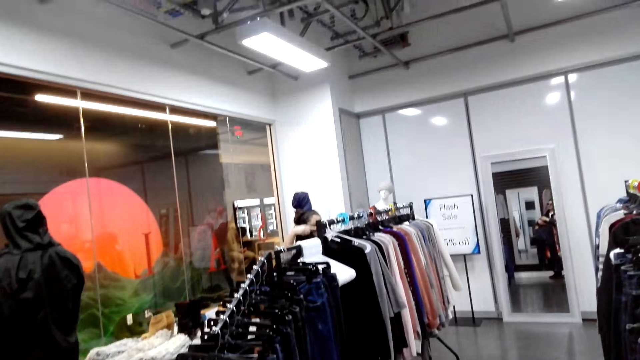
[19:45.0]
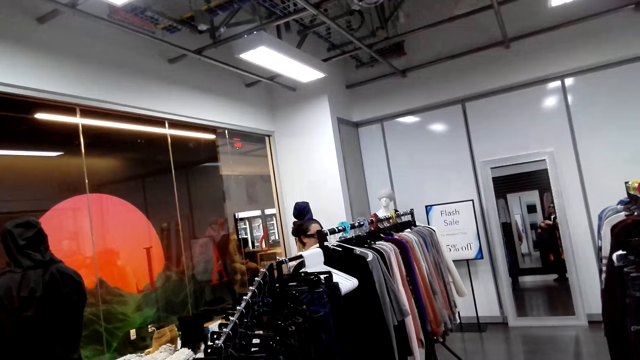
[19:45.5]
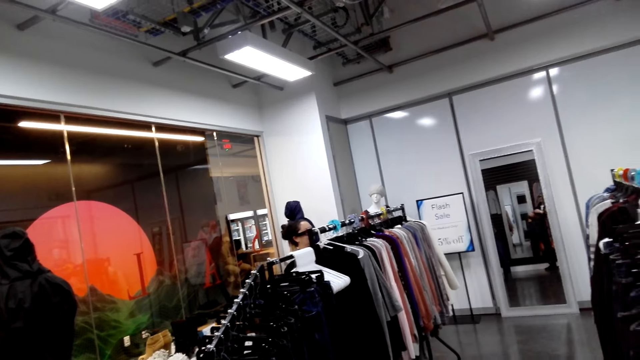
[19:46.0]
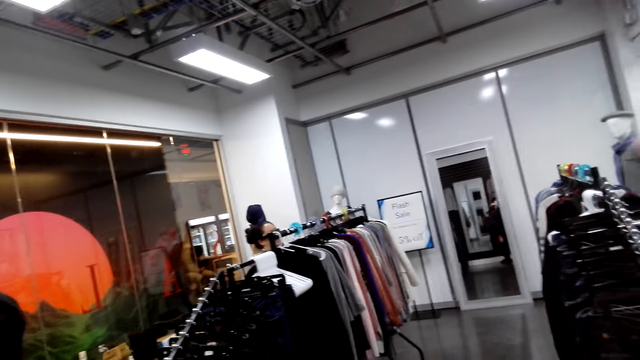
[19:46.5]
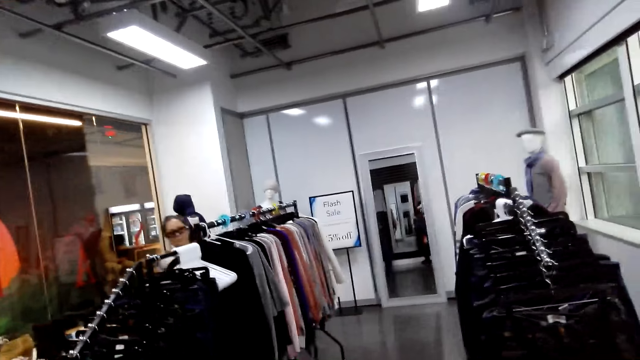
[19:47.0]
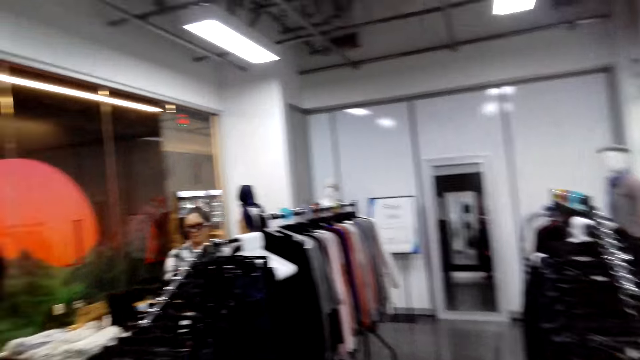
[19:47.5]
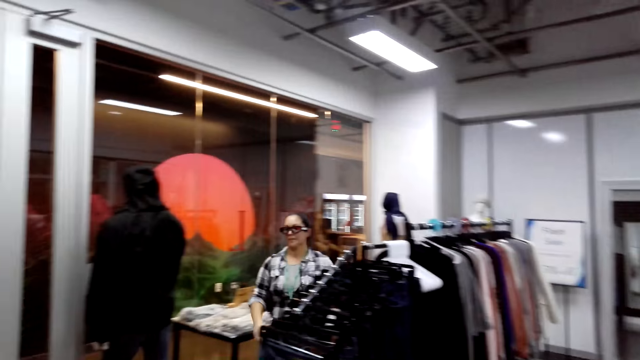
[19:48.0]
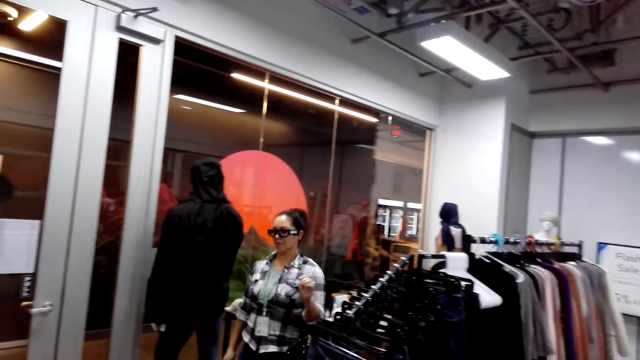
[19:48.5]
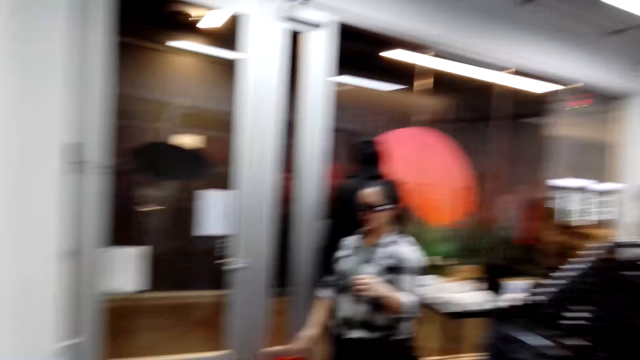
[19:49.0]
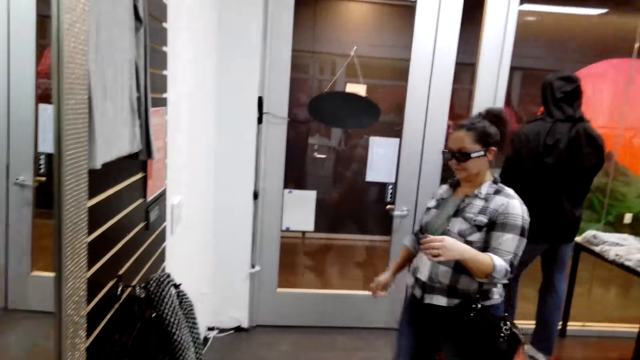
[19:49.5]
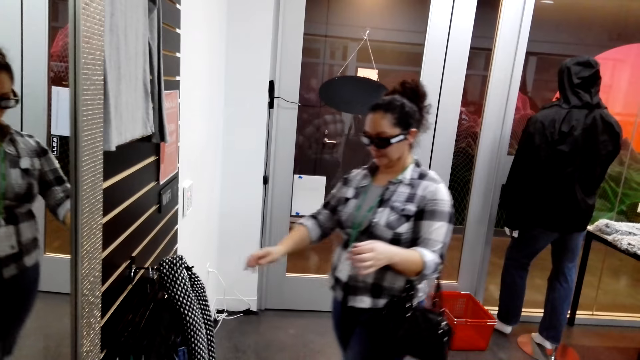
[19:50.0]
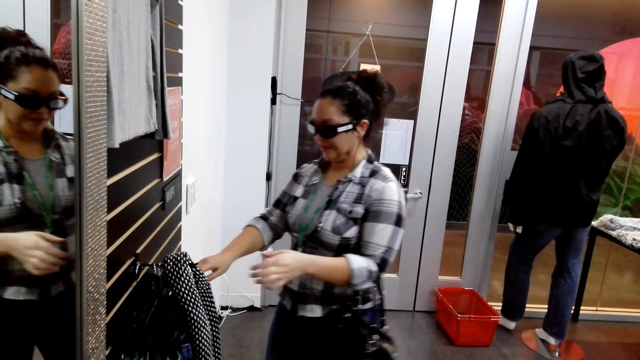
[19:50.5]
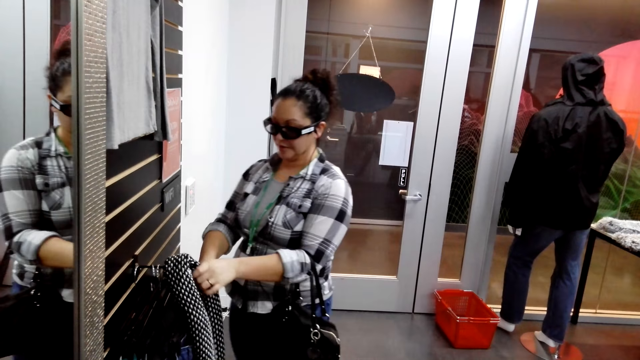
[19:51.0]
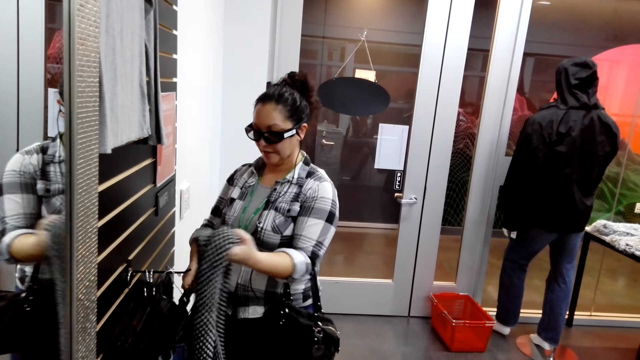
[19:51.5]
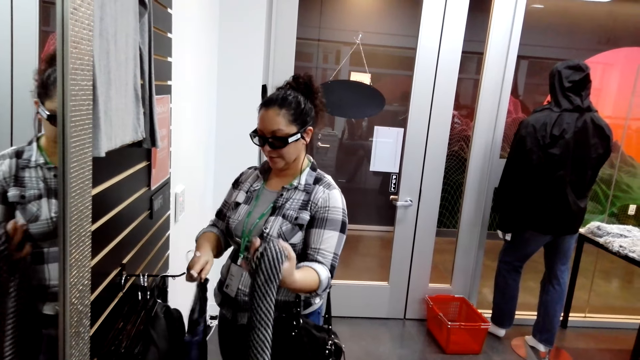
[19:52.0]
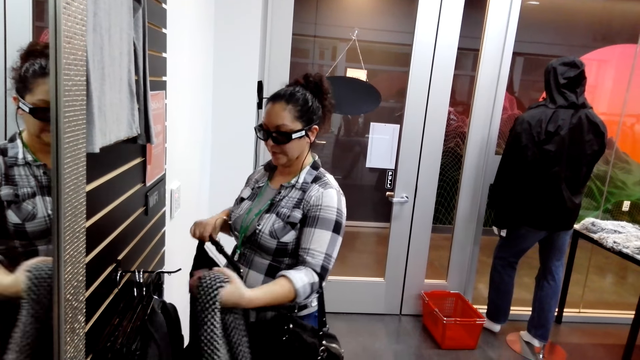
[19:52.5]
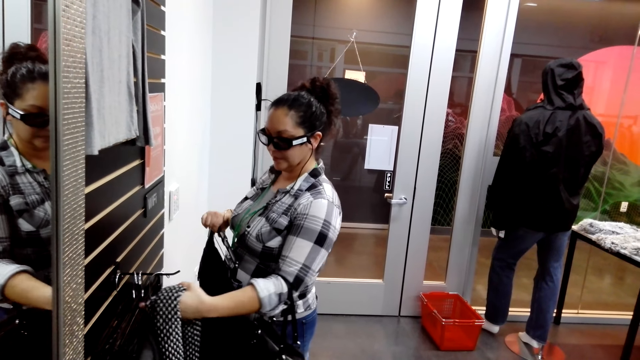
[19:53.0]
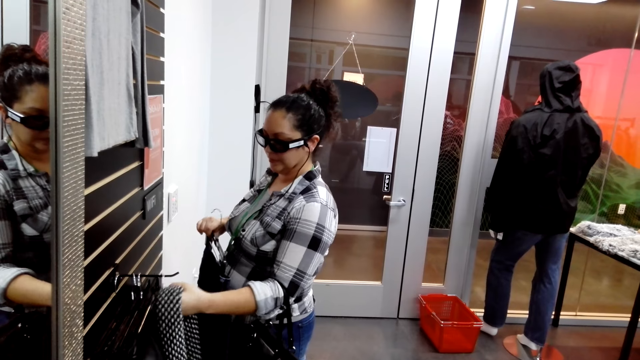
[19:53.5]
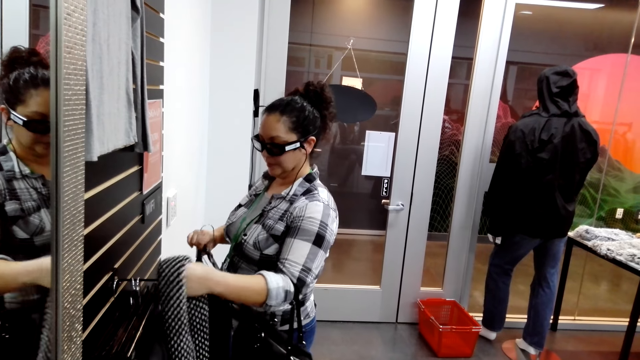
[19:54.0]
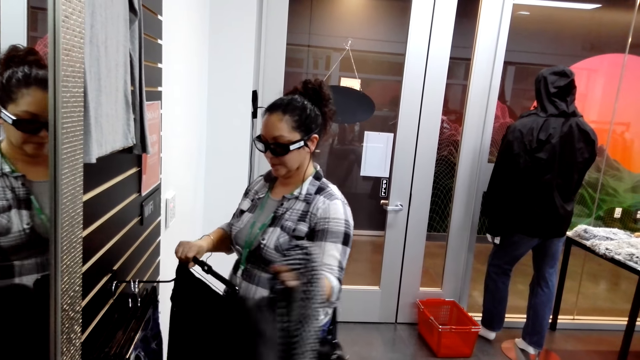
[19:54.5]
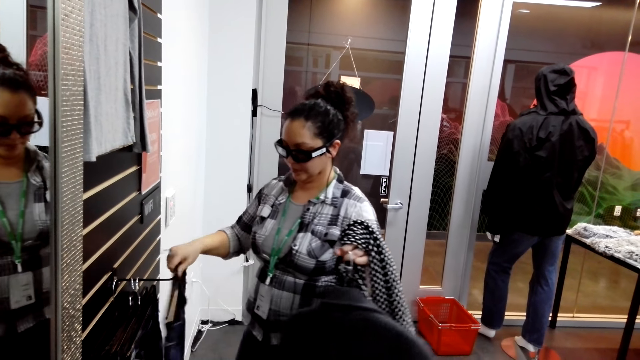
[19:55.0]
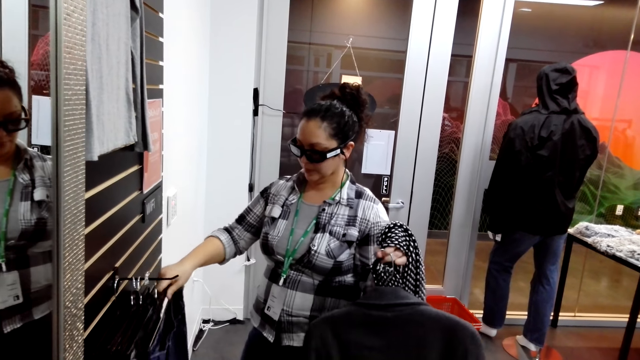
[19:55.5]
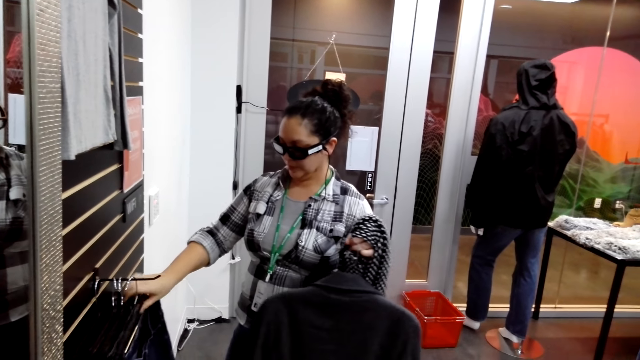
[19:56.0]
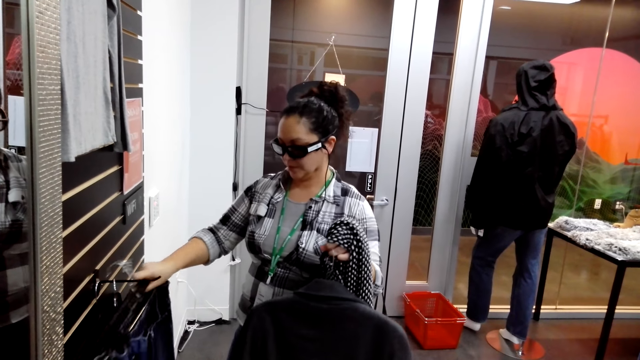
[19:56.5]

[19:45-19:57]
The camera wearer looks around. A woman hangs the top. The woman walks towards where cloth is hanged, and walks back. The woman chooses cloth. The woman takes a winter scarf, takes the top and takes a jacket.

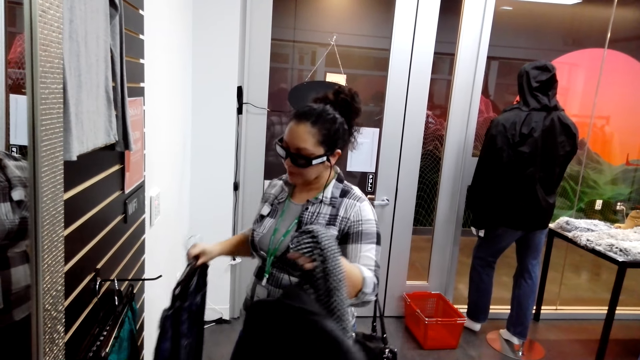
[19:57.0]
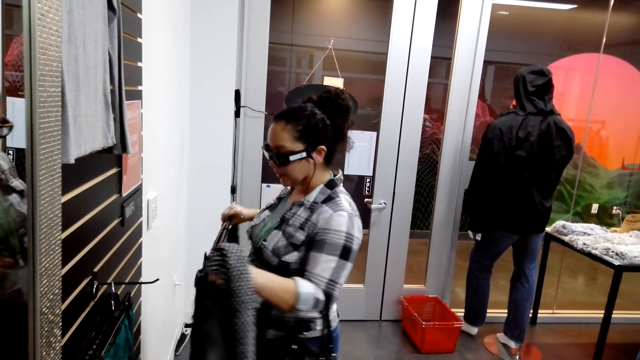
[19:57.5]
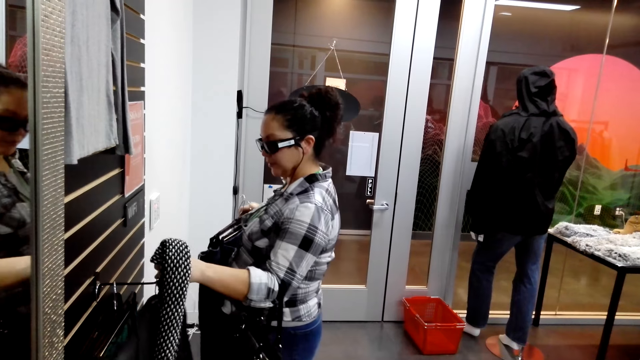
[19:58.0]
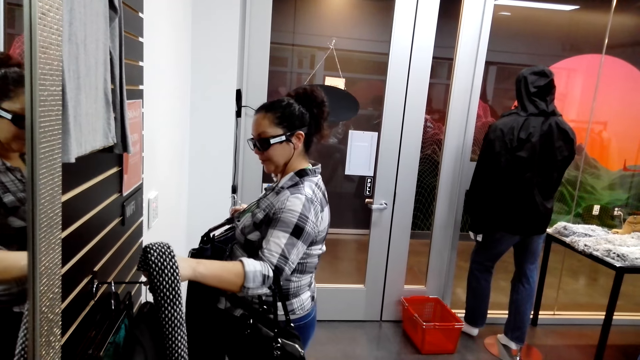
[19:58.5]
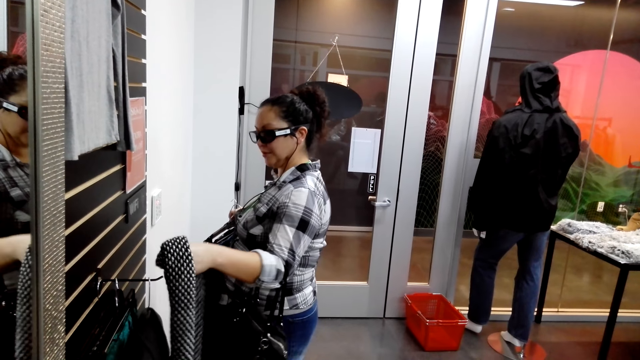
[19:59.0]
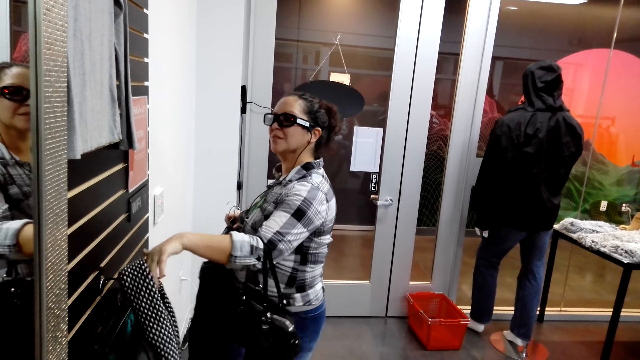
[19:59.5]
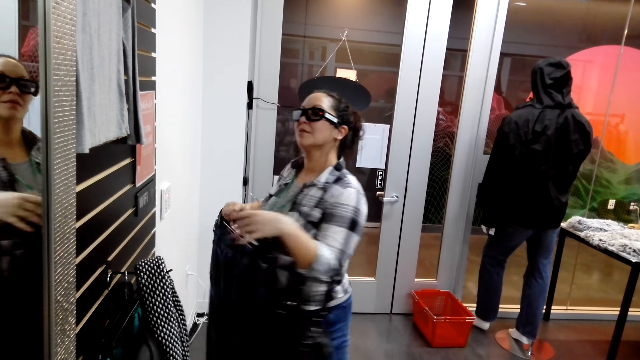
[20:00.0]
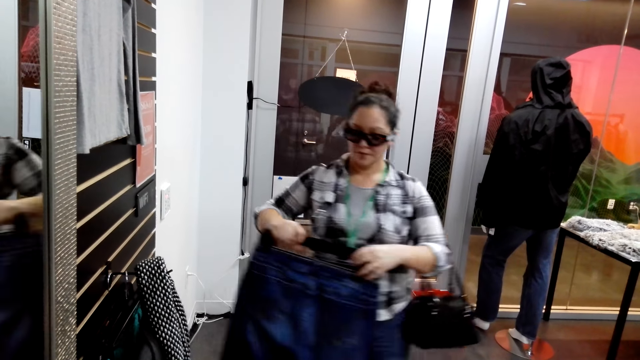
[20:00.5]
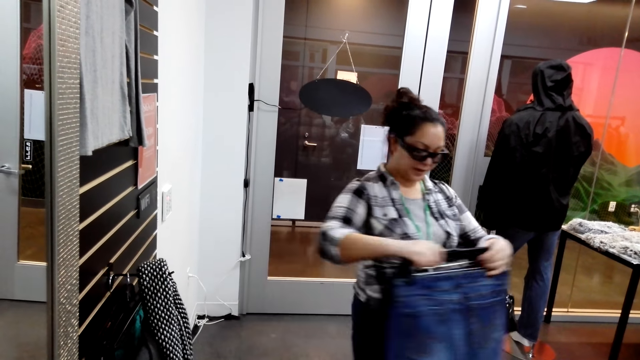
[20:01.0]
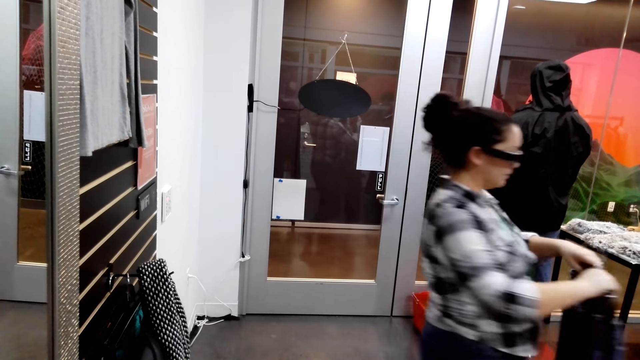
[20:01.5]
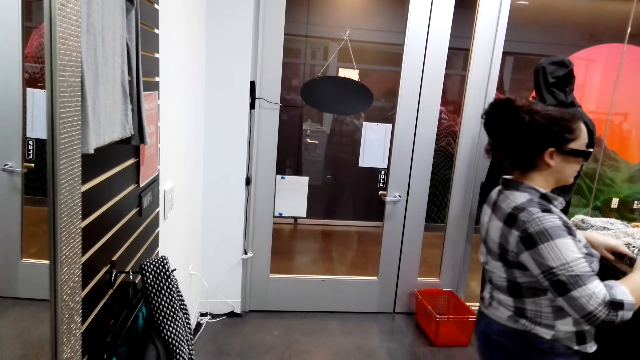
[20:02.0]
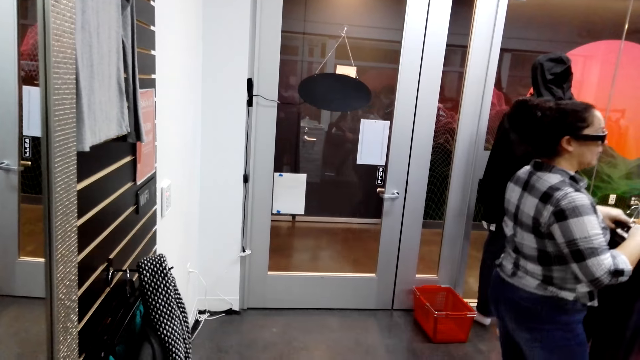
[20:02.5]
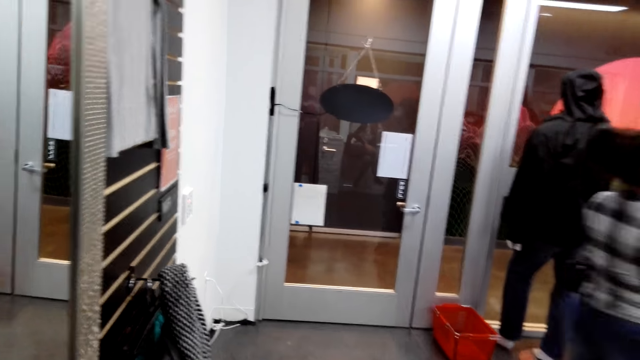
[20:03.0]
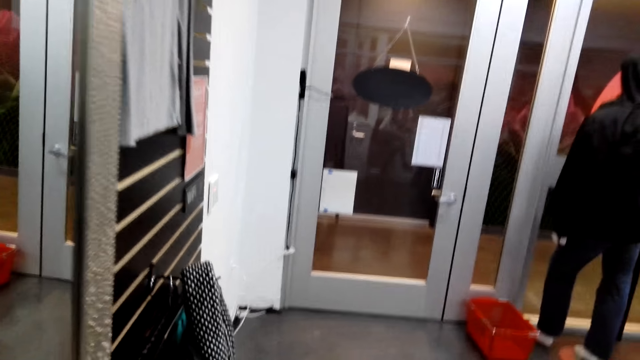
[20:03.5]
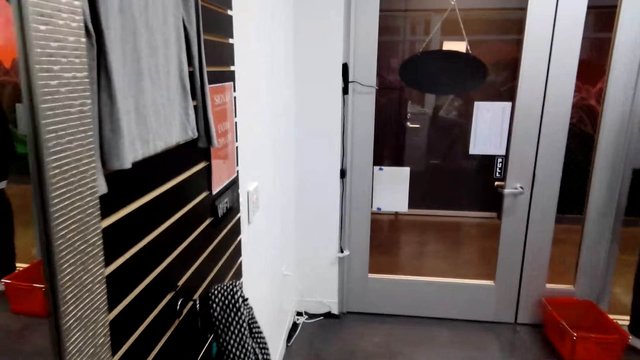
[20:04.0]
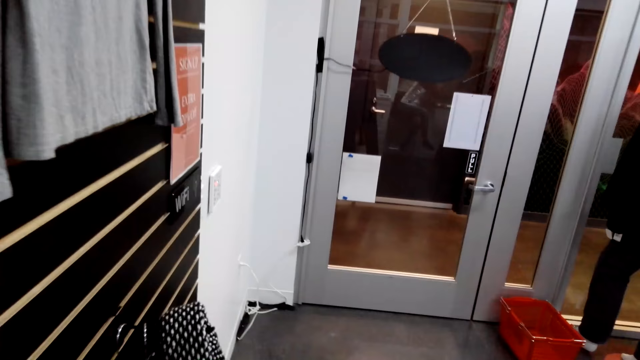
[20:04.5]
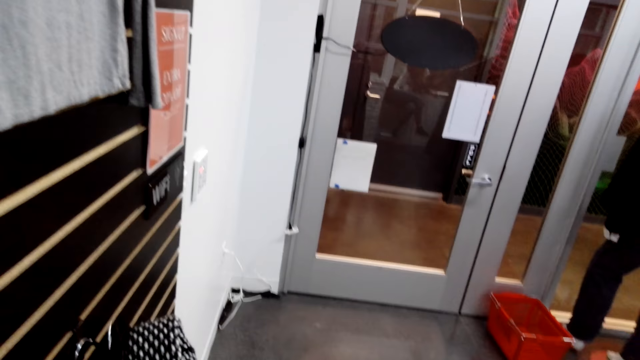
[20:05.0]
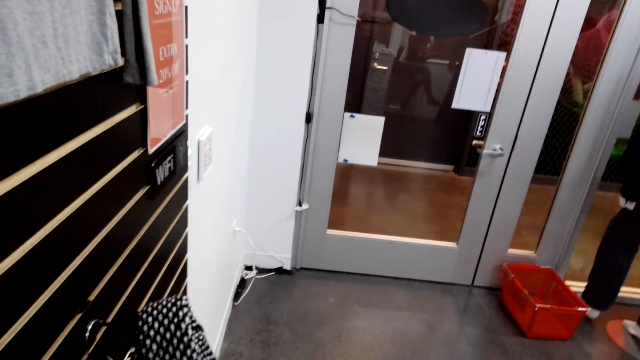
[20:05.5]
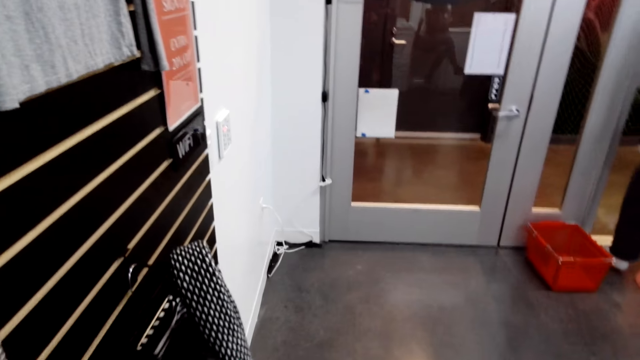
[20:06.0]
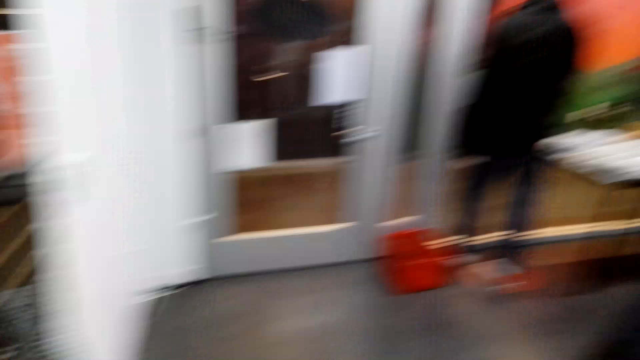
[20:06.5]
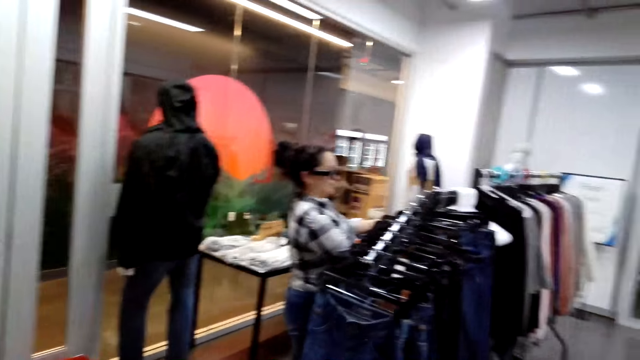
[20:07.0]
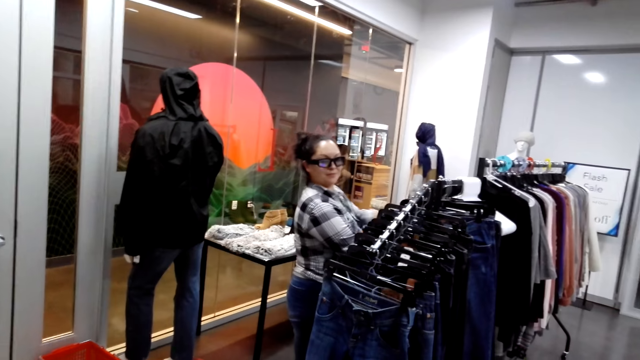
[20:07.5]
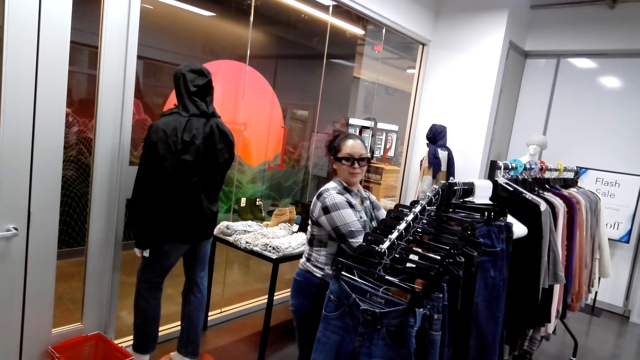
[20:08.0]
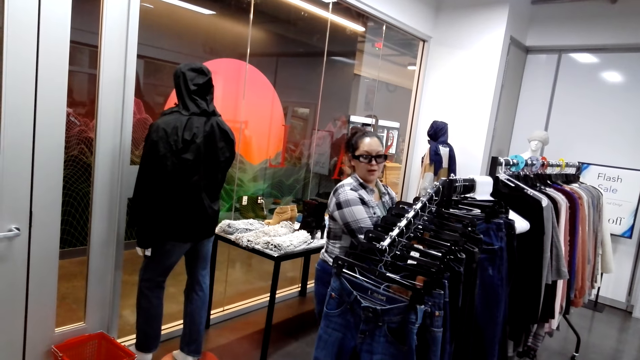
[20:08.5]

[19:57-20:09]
A woman takes trousers. The woman hangs the jacket and the winter scarf. The woman walks carrying the trousers. The camera wearer looks around. The woman walks away. The camera wearer takes a cloth.
